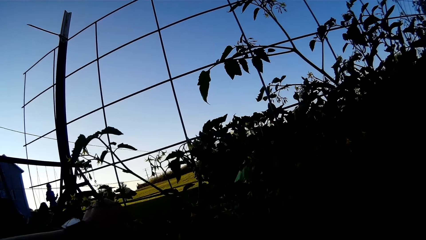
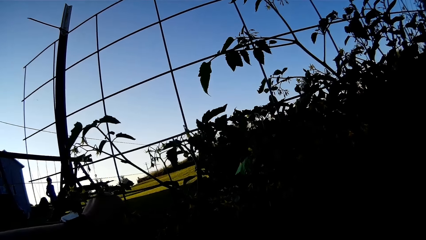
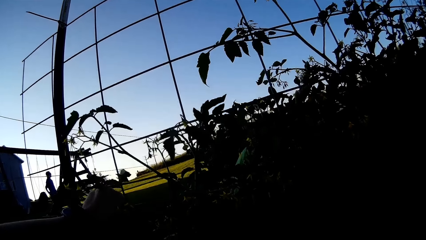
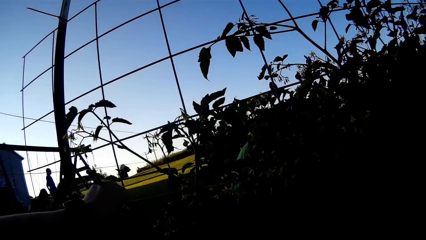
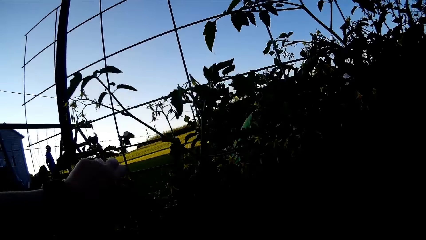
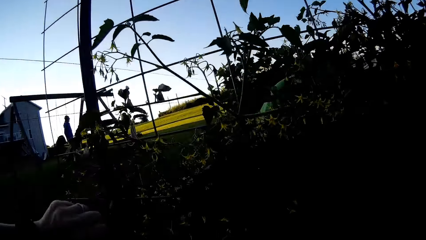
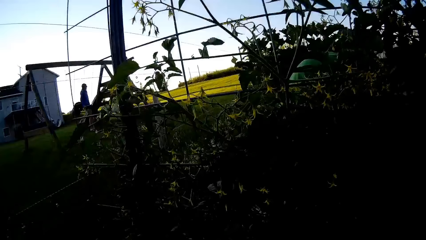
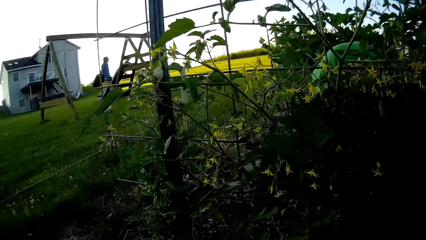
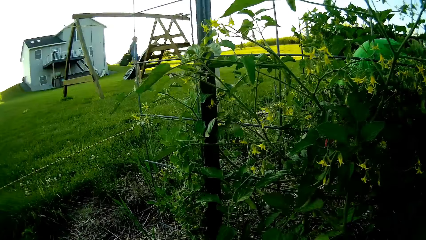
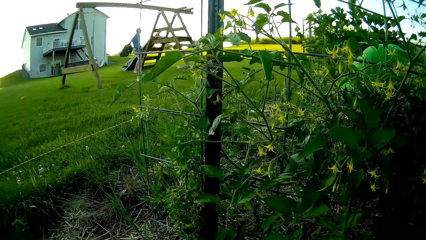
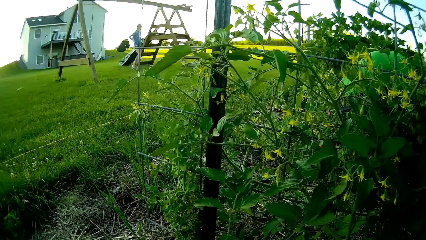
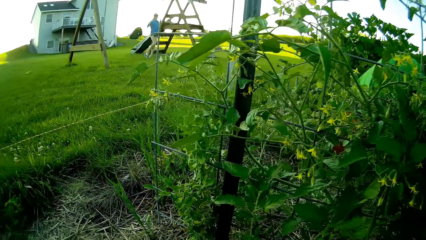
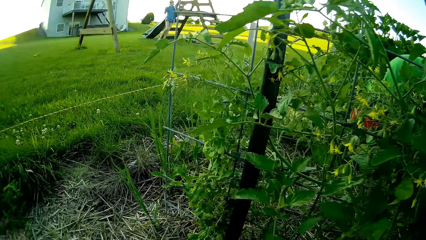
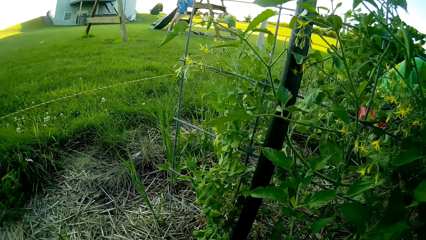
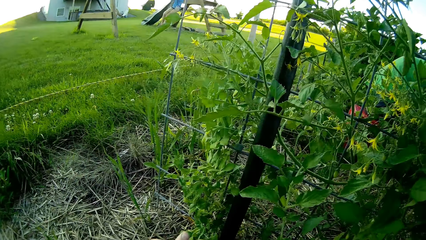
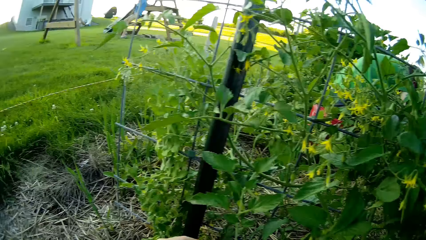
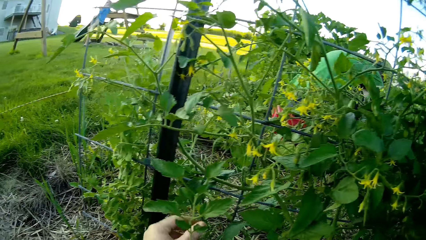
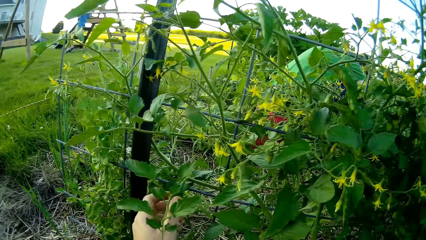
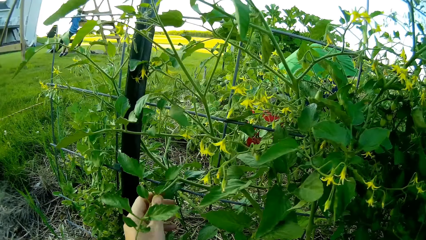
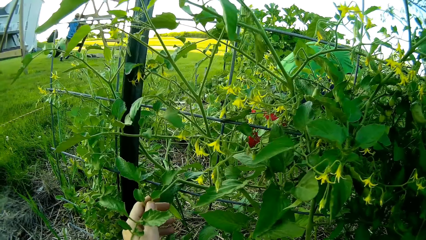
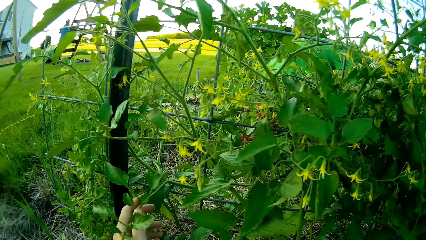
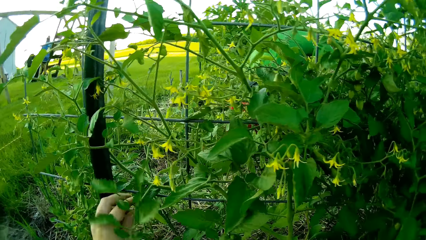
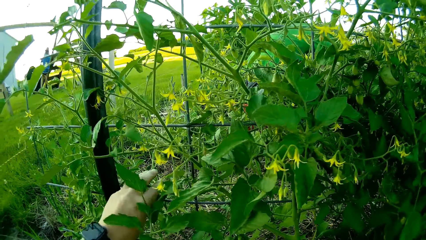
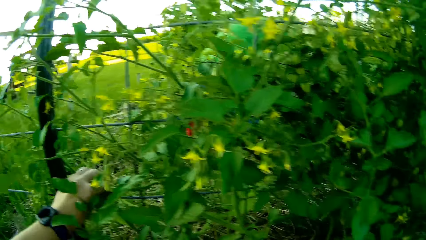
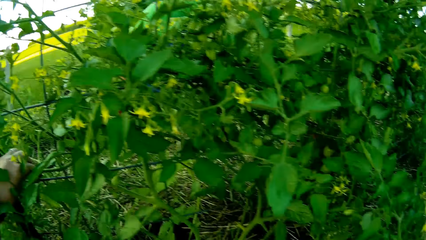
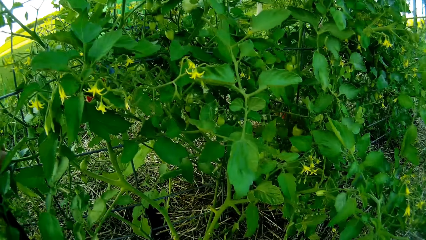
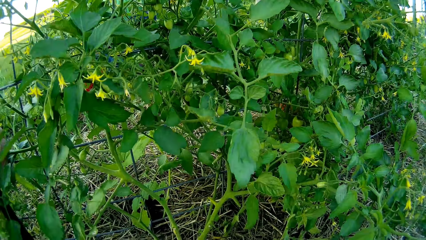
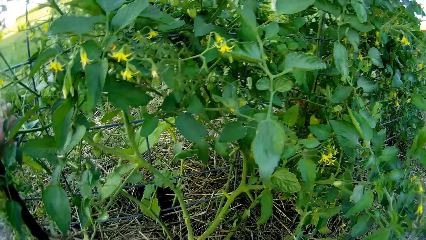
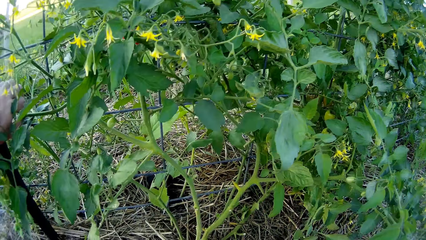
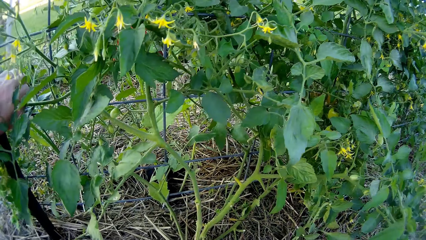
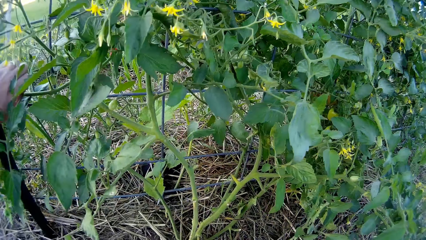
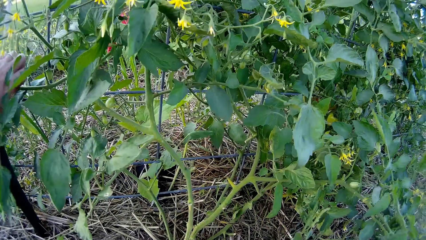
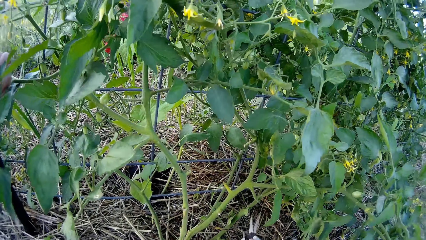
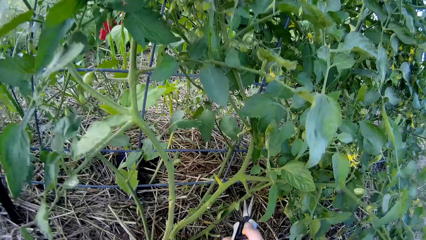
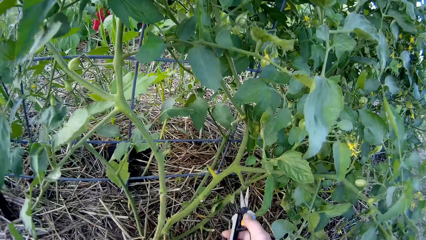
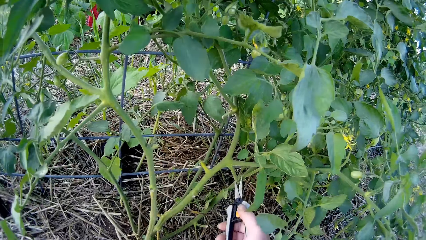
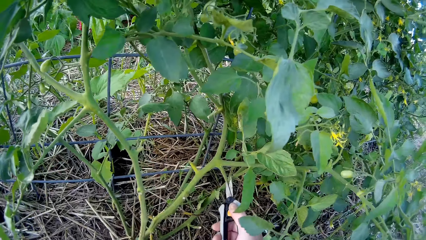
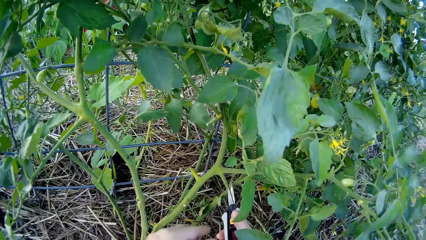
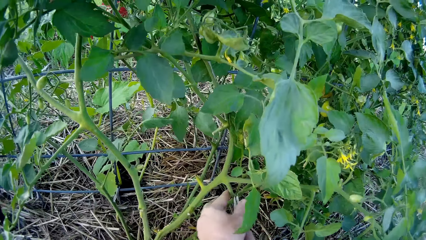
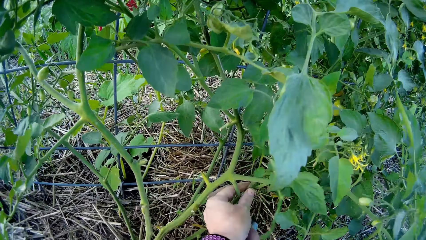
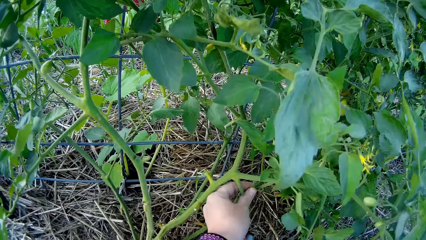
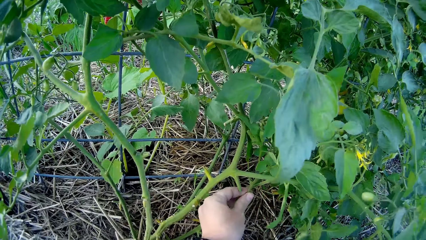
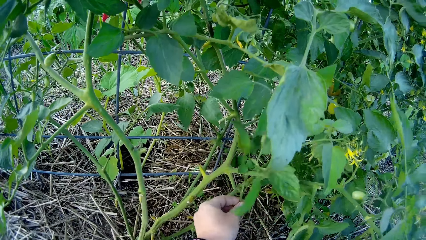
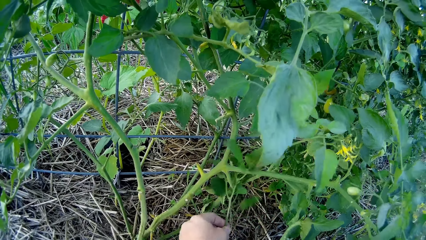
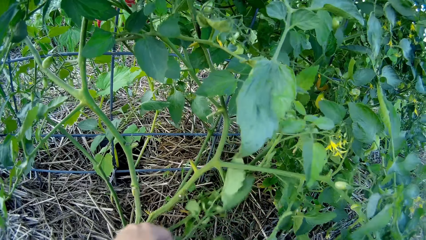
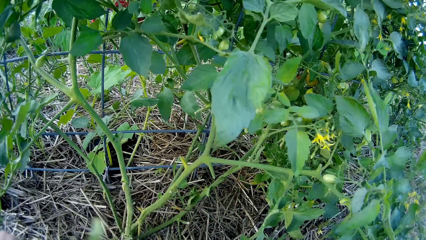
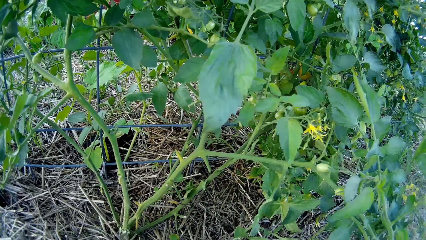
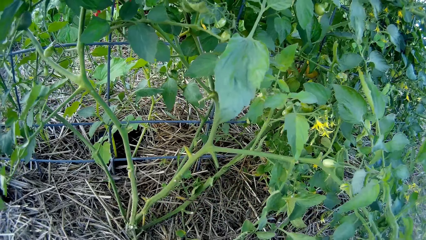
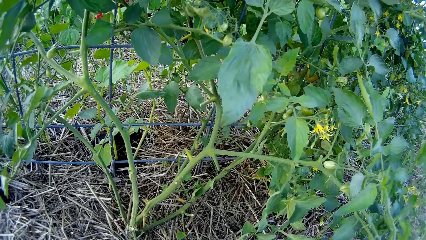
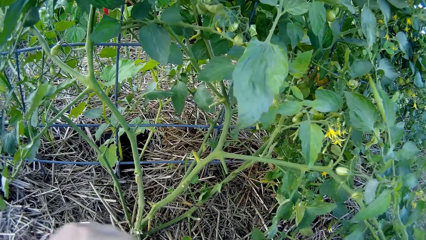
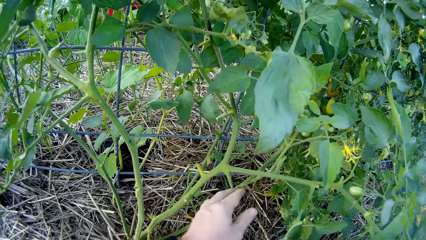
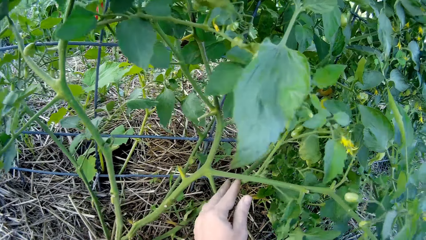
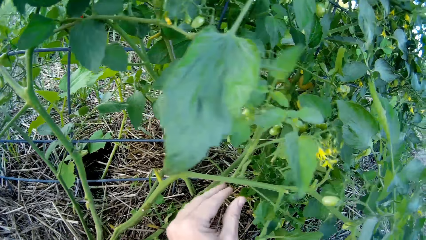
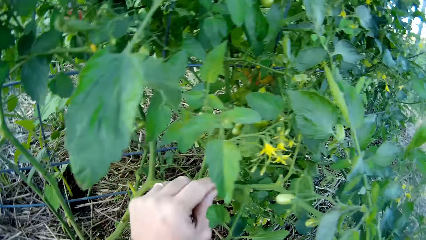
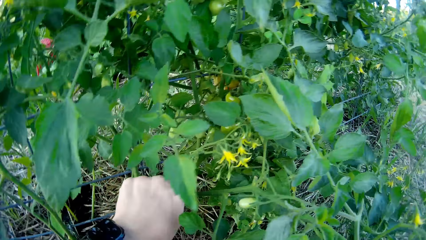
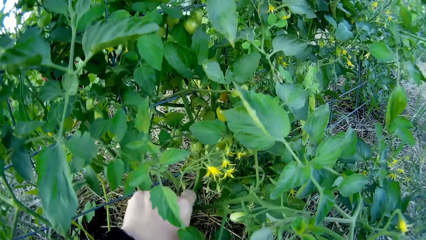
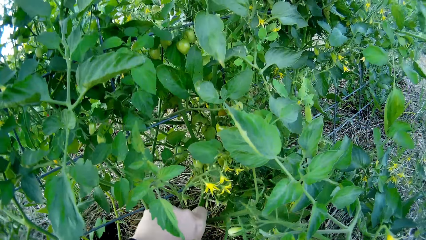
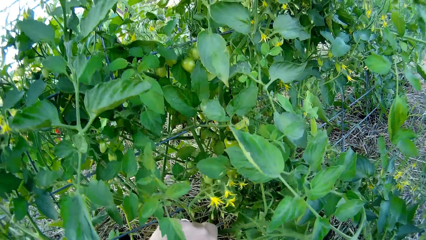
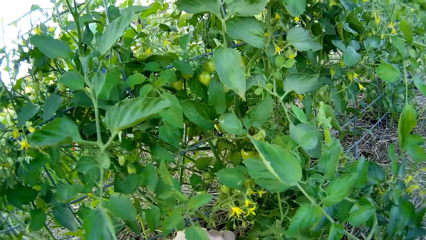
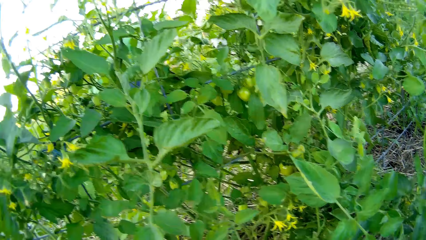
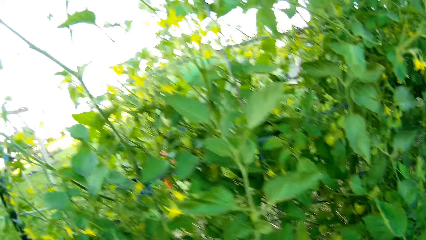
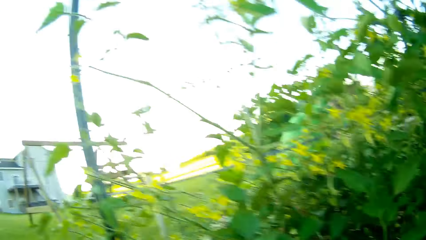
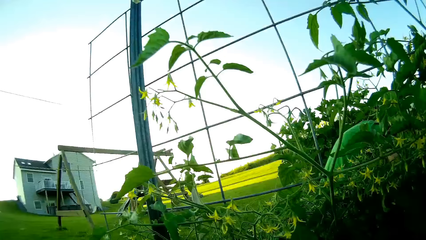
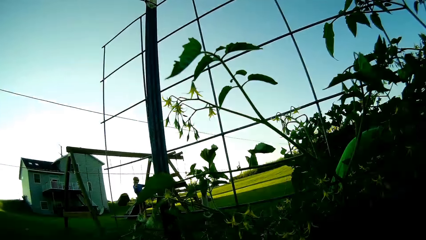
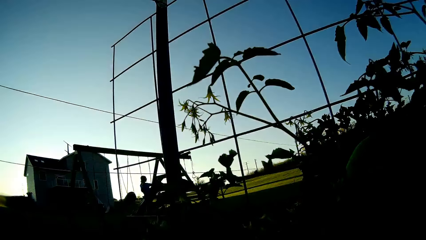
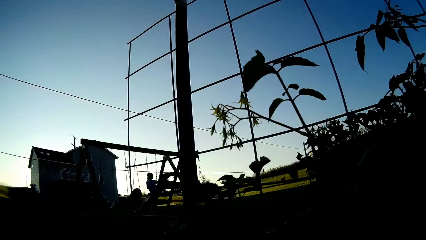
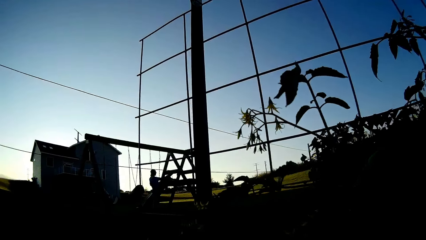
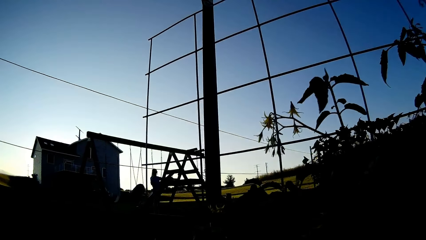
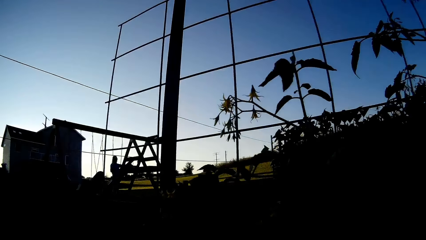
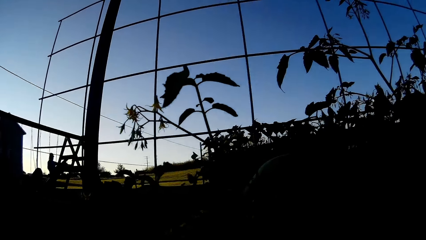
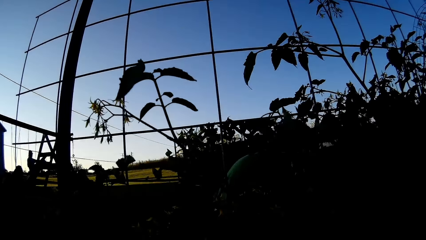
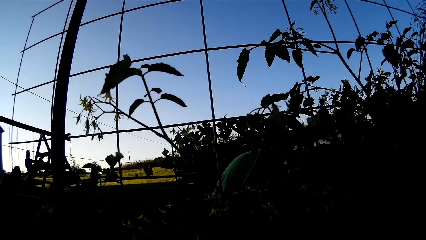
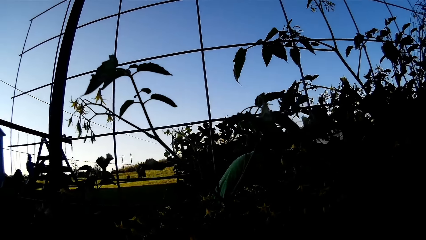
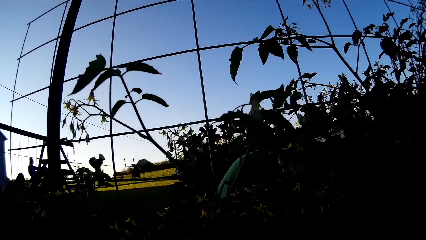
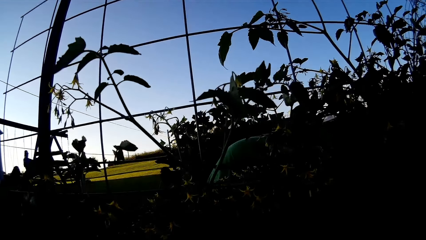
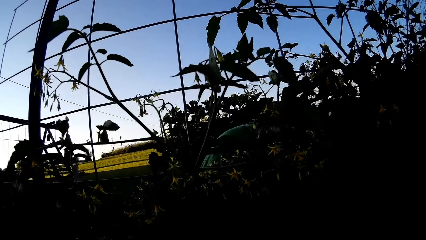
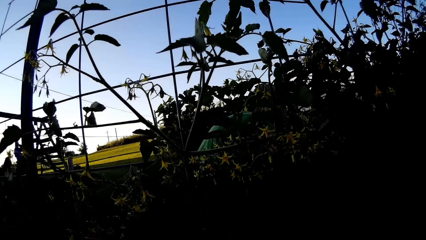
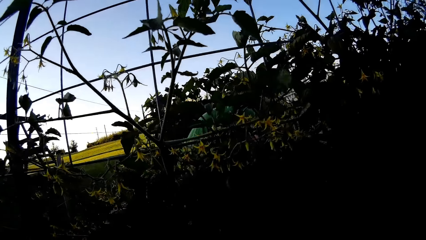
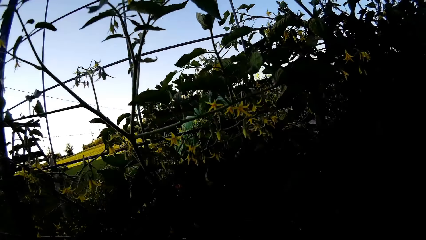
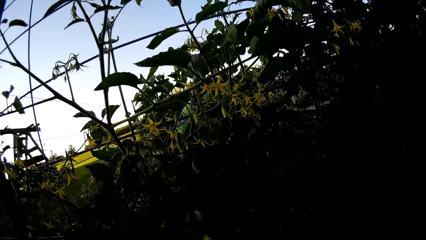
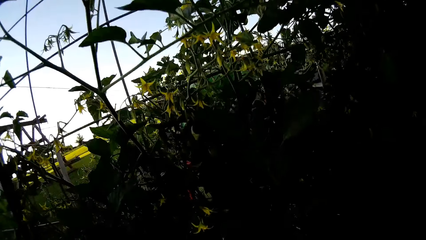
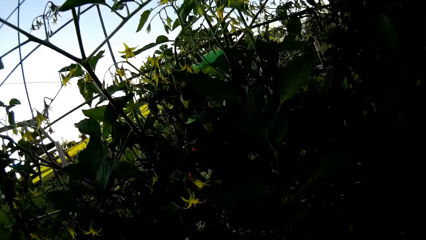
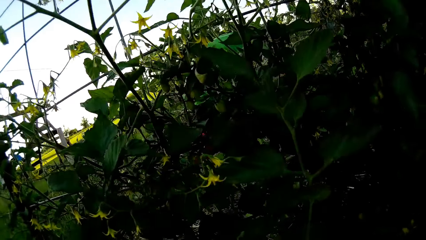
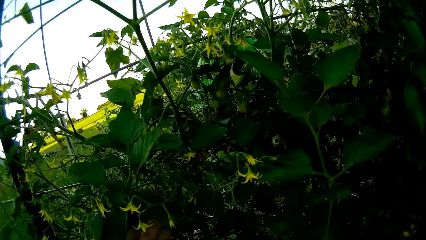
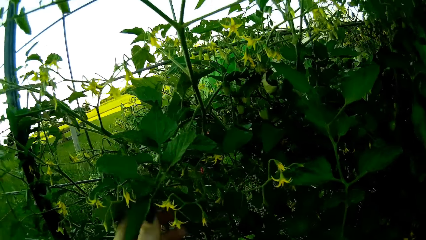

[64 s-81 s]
The camera wearer cuts the plant. They look at a person. They look at the plant. They look at the person. They touch the plant. They look at the person. The person attends to the garden.
